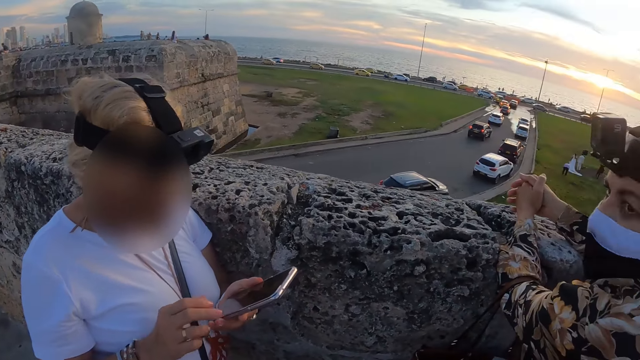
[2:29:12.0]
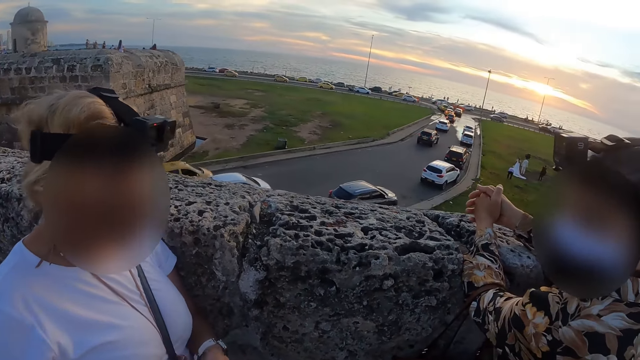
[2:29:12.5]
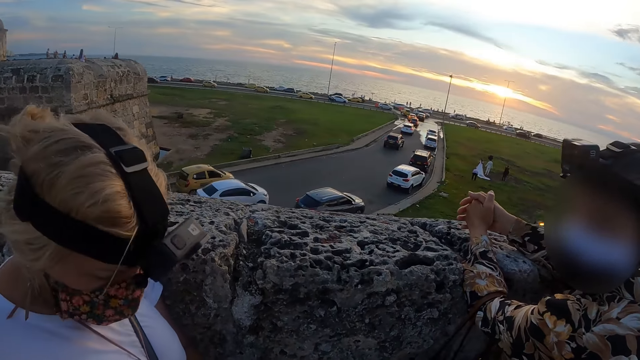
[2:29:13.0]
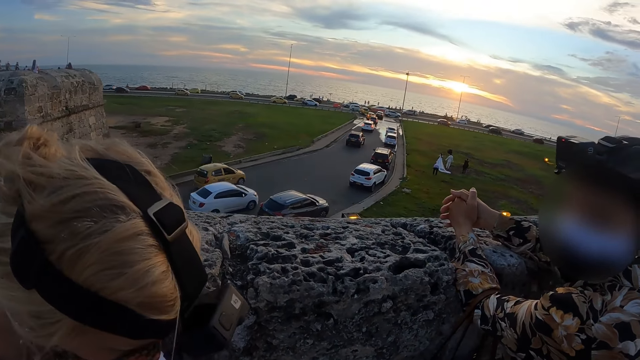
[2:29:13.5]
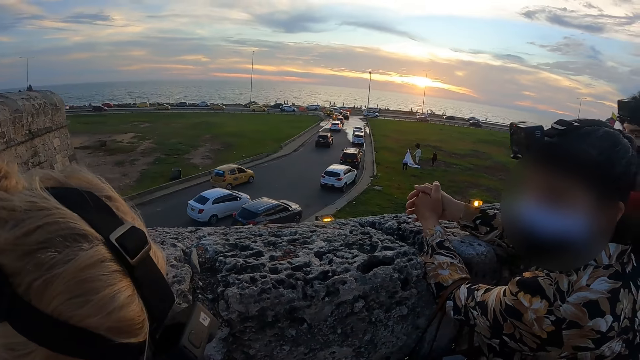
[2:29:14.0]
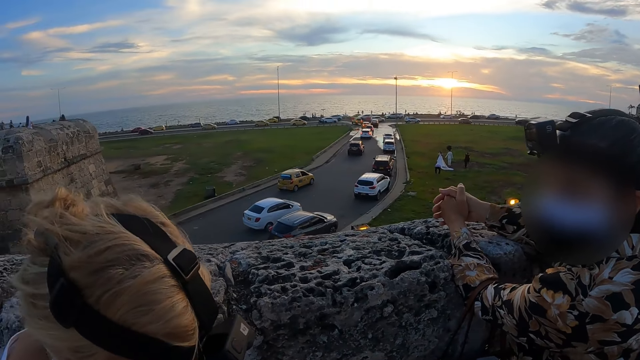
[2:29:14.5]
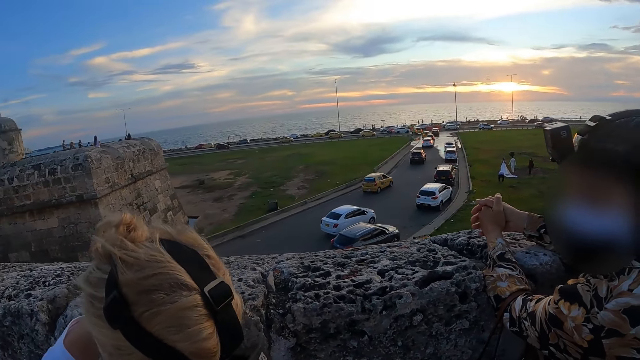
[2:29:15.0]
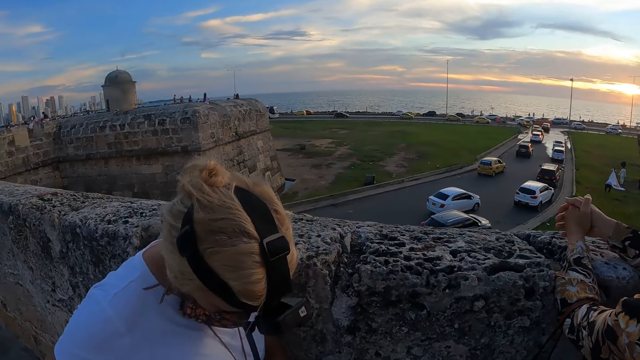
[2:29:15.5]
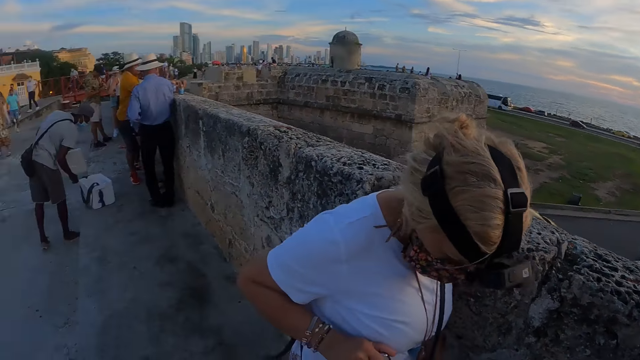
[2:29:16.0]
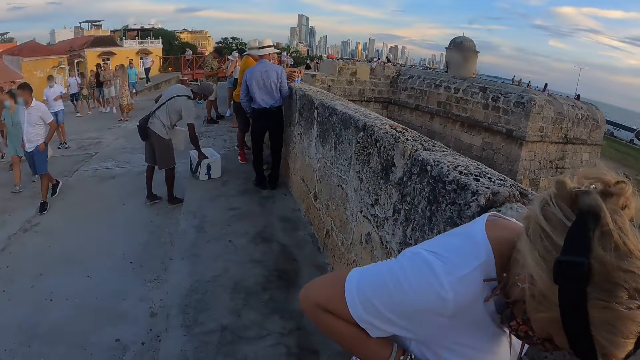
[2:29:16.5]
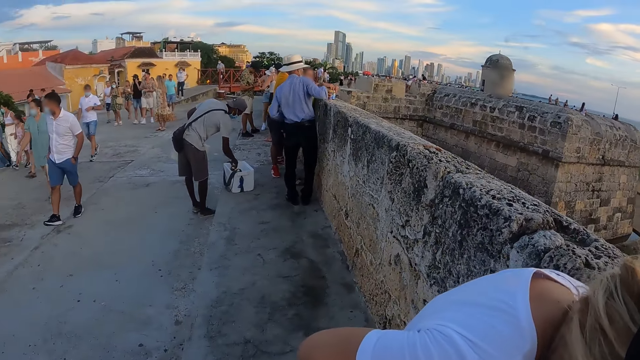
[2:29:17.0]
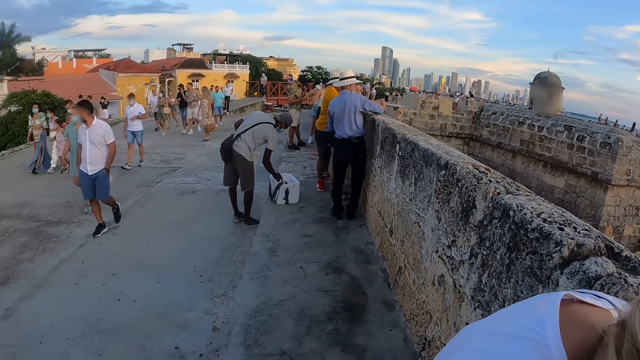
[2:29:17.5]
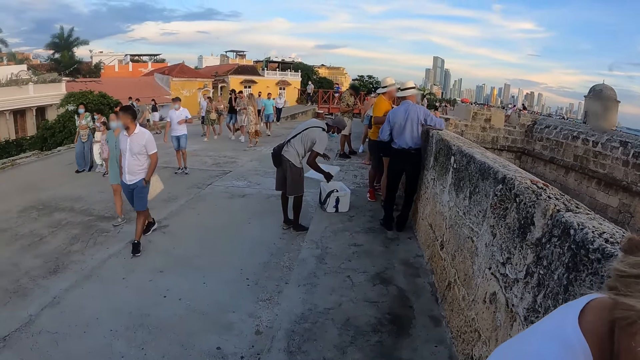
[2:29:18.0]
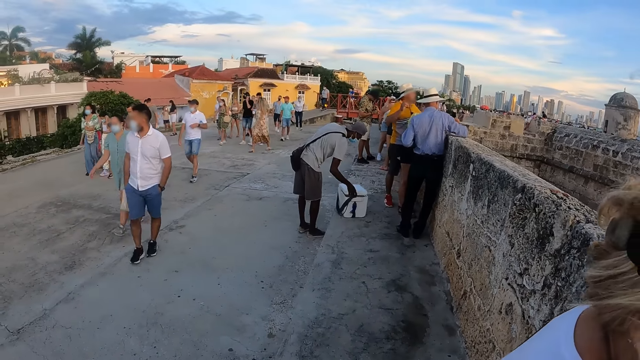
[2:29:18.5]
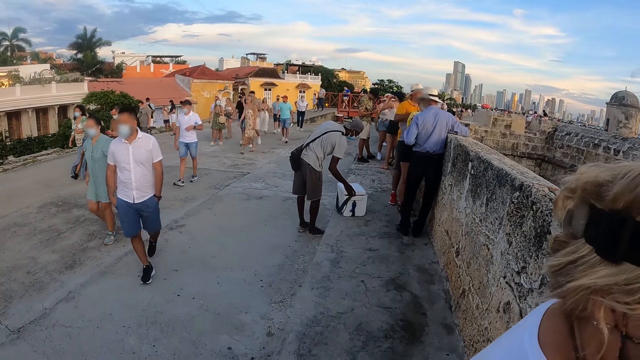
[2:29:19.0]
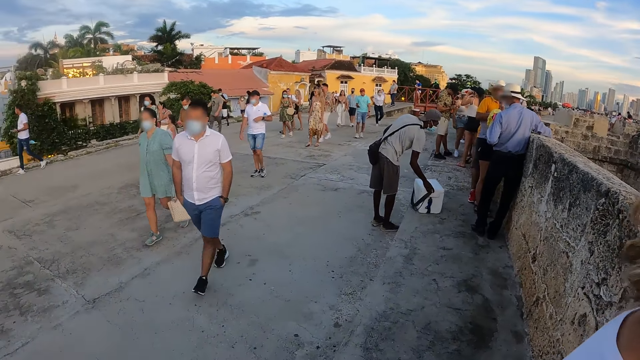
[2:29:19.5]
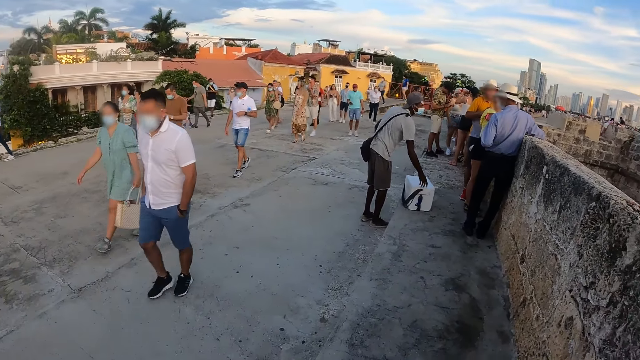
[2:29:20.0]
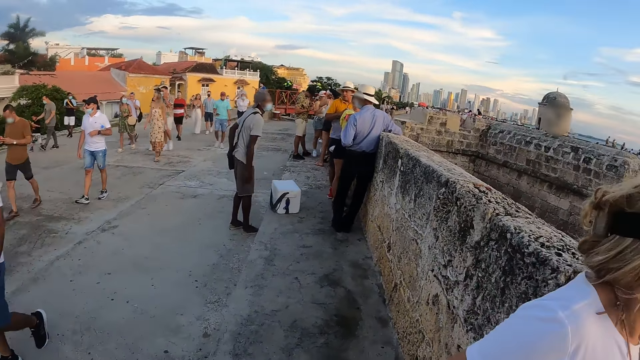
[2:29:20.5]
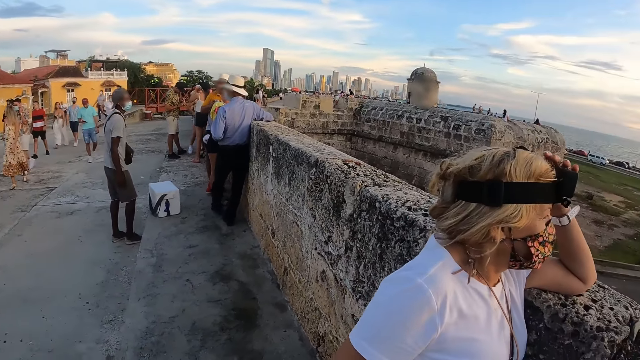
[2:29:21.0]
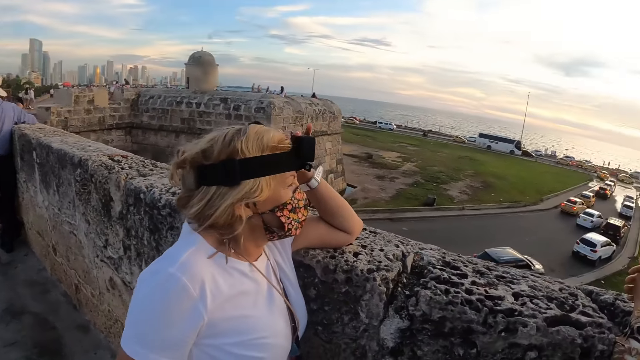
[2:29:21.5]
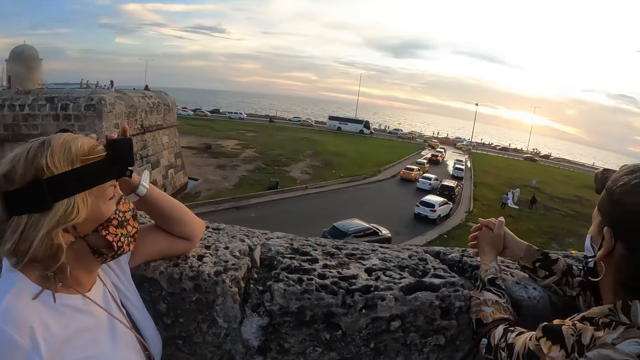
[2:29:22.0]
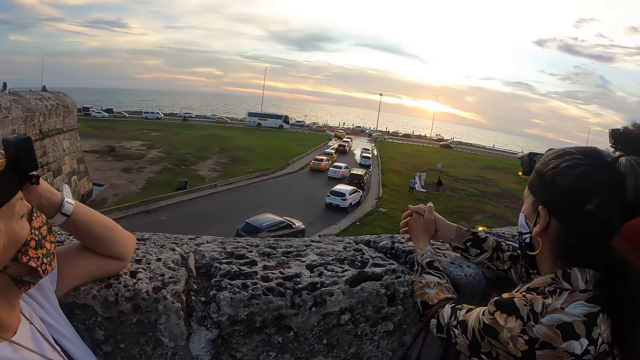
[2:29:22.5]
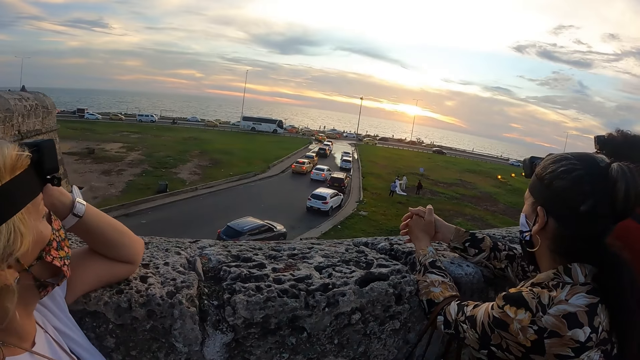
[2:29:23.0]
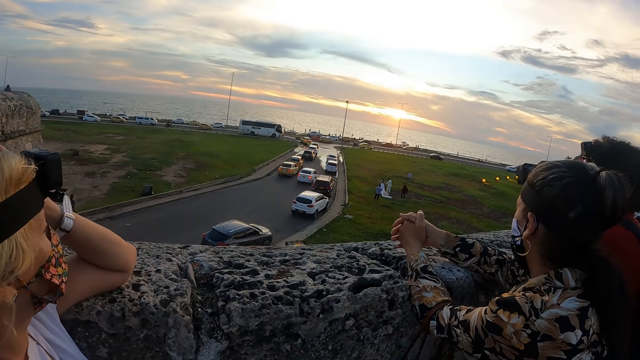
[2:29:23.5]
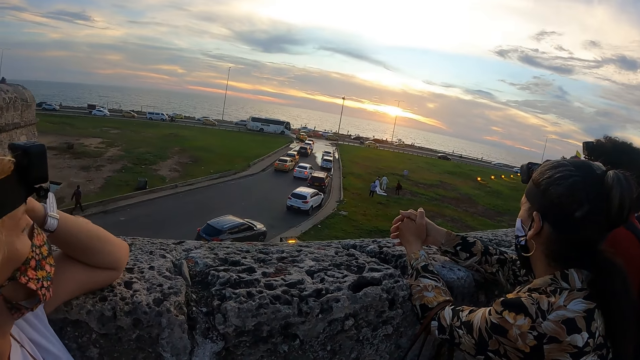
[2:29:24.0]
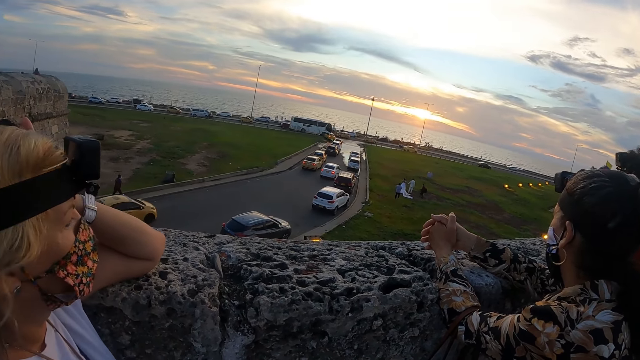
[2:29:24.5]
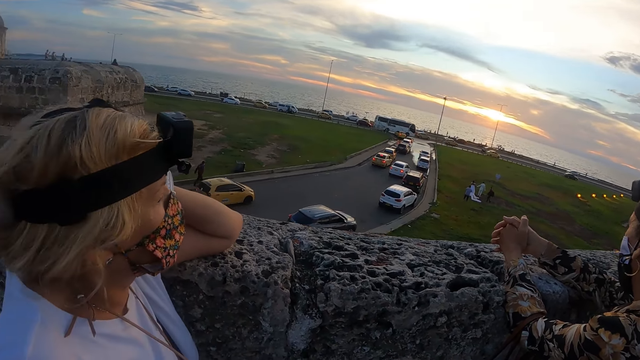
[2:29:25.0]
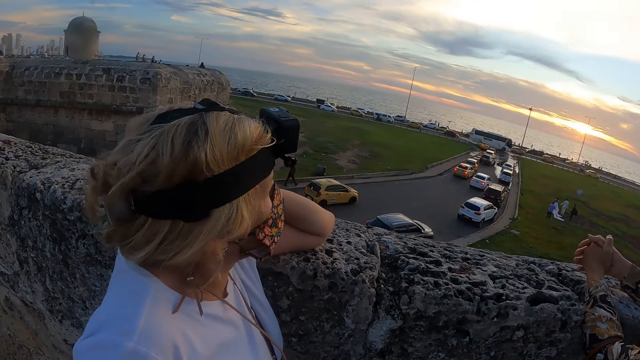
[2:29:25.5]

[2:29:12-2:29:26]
A woman scrolls the screen of a mobile phone. Another woman interacts with the first woman. The camera wearer looks around. The first woman holds her head with her left hand.

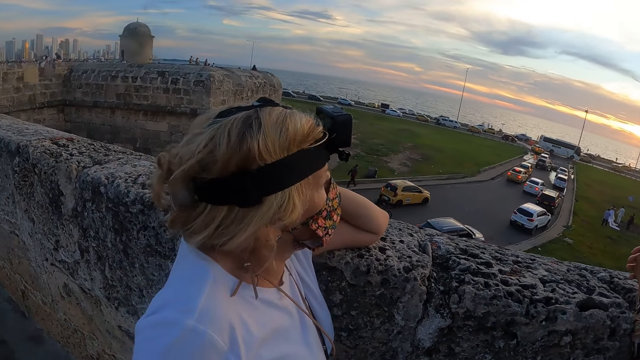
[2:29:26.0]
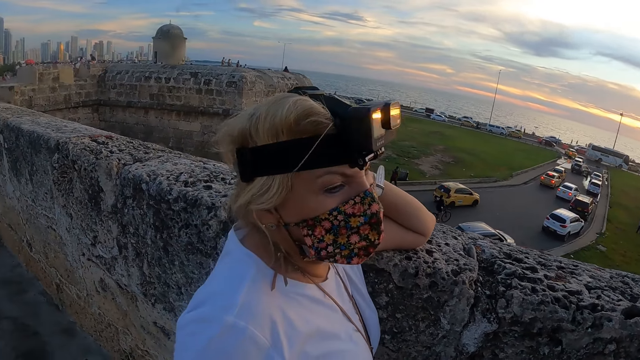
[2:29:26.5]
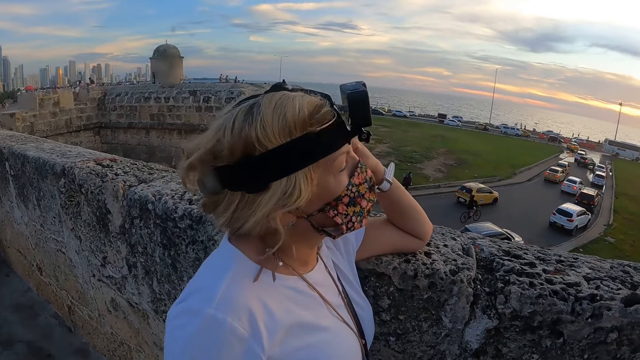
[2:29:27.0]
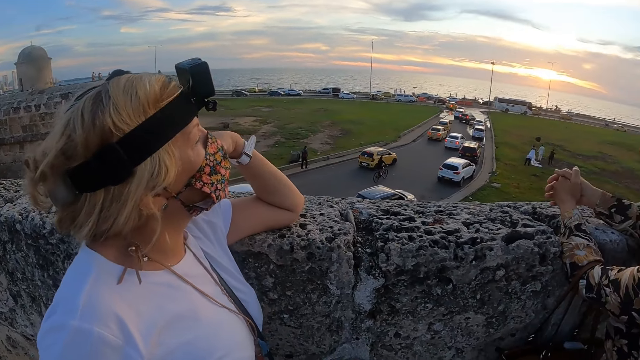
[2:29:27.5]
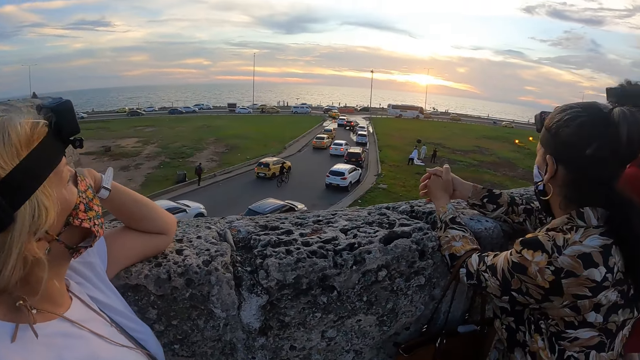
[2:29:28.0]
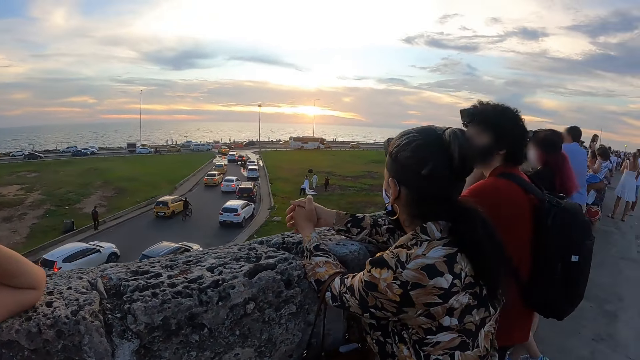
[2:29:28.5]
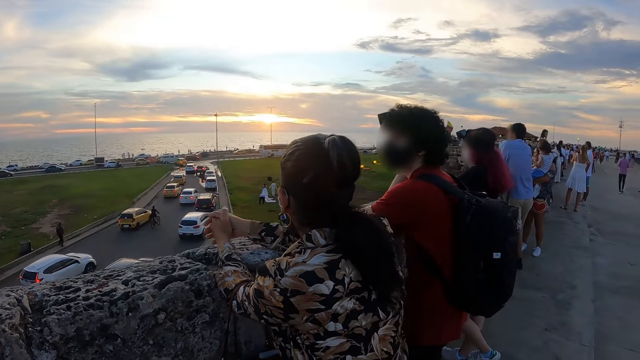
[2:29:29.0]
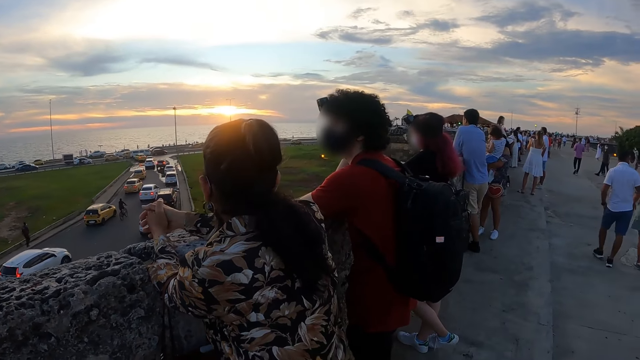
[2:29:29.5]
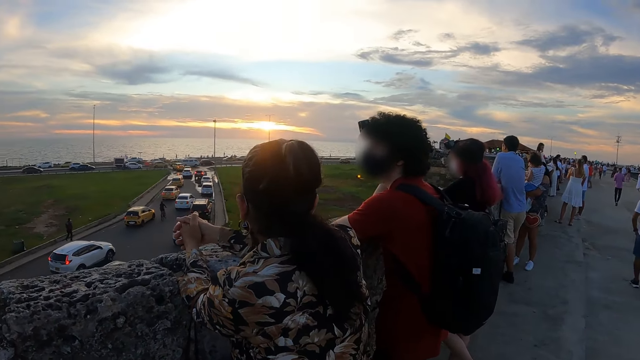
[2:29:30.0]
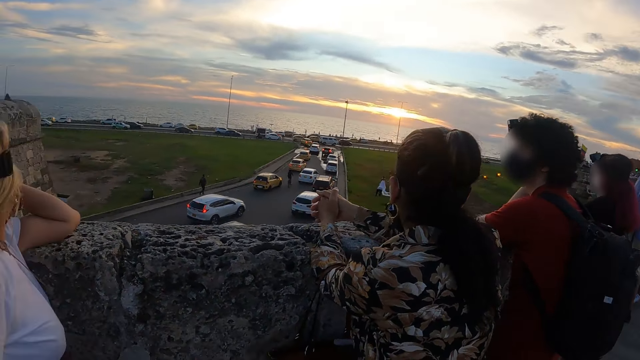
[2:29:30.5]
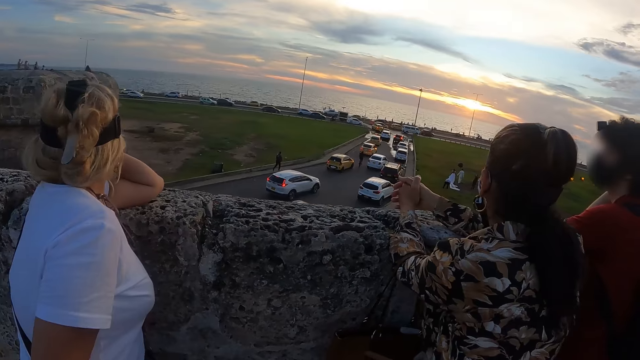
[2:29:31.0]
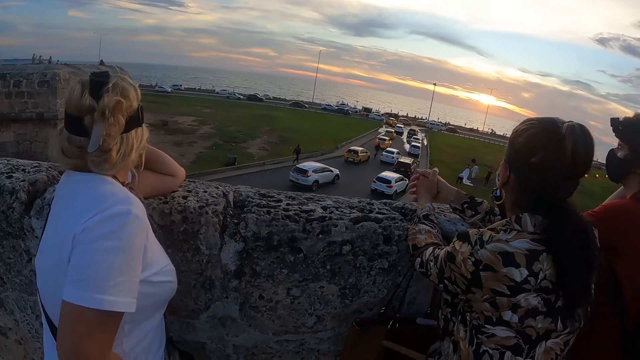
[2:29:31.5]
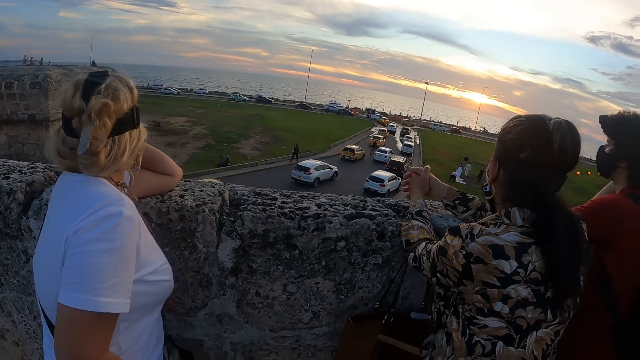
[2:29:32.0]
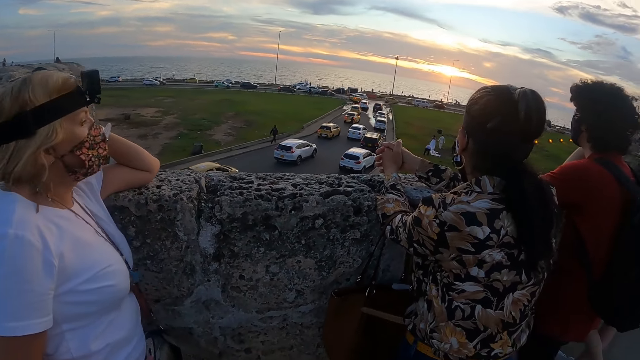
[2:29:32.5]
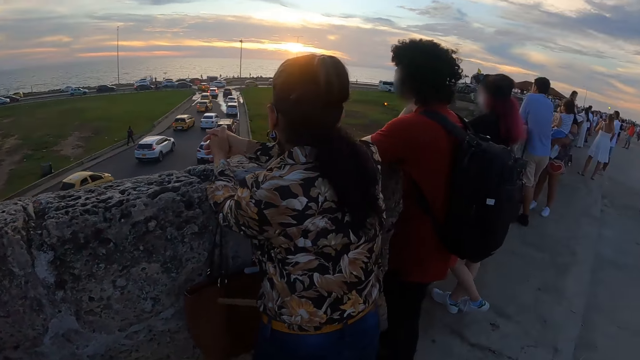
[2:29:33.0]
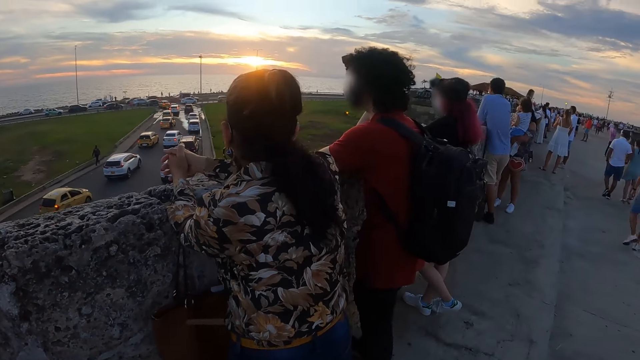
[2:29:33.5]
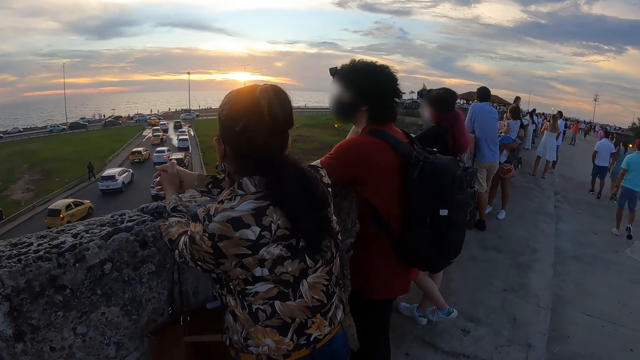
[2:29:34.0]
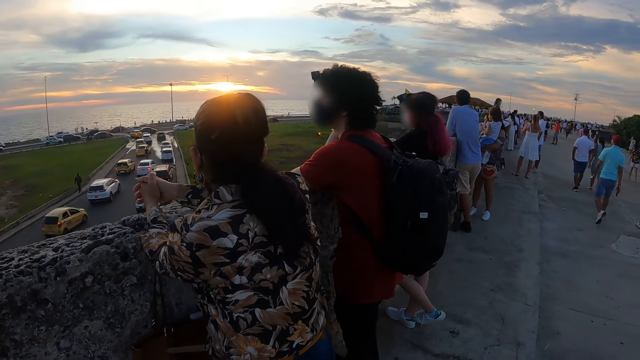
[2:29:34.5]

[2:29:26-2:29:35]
A woman looks around. The camera wearer looks around.
